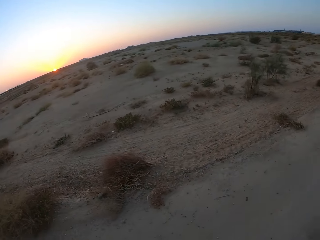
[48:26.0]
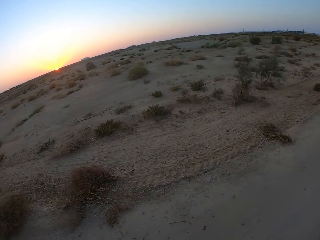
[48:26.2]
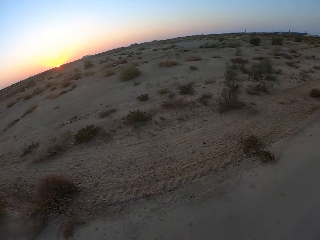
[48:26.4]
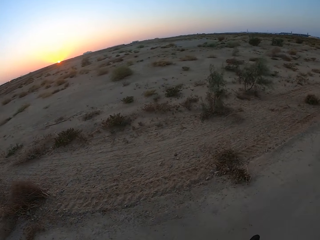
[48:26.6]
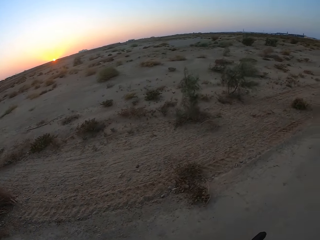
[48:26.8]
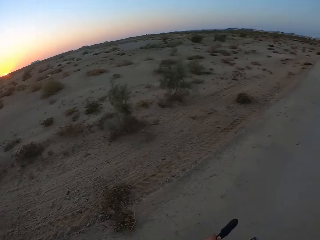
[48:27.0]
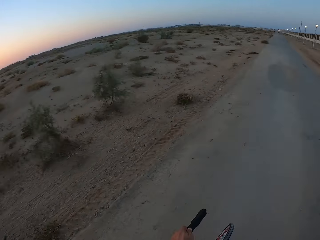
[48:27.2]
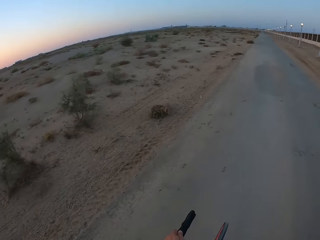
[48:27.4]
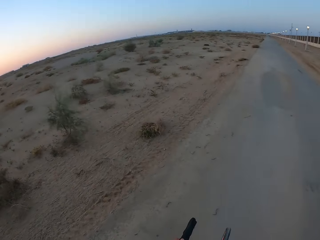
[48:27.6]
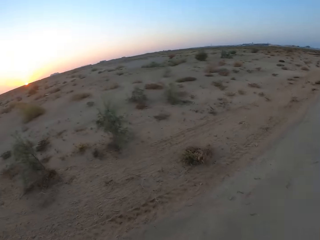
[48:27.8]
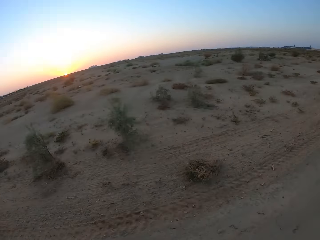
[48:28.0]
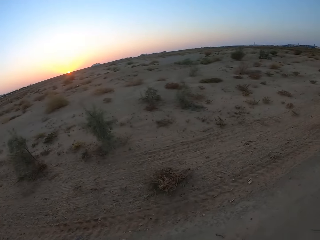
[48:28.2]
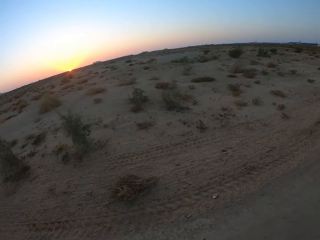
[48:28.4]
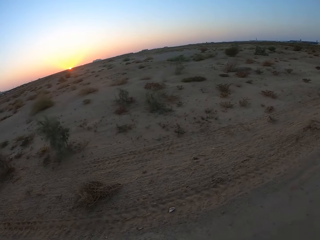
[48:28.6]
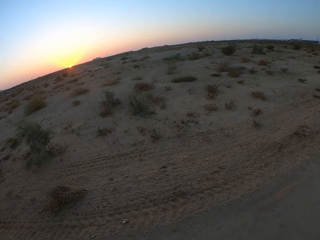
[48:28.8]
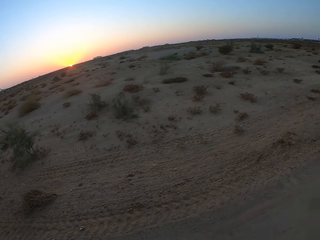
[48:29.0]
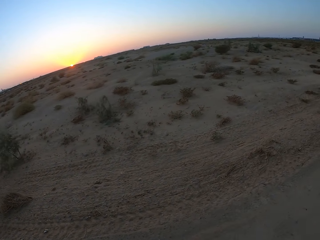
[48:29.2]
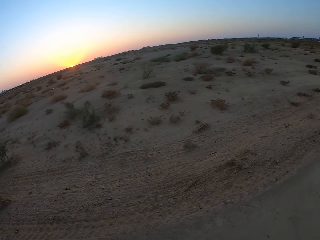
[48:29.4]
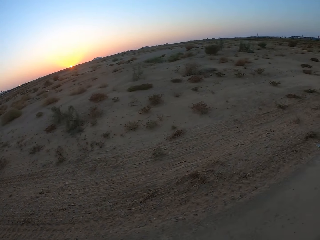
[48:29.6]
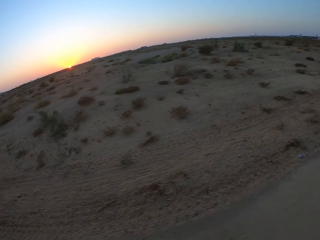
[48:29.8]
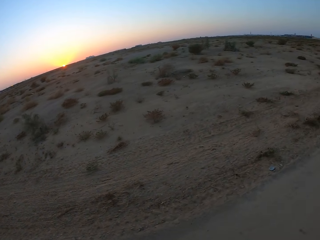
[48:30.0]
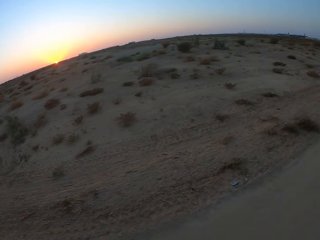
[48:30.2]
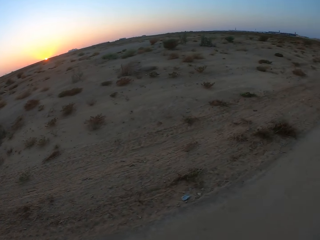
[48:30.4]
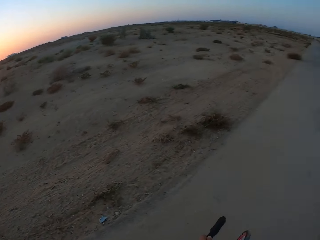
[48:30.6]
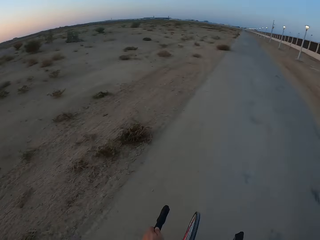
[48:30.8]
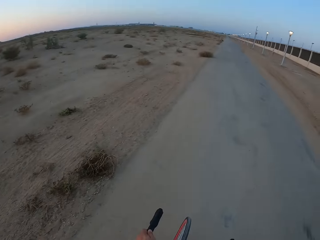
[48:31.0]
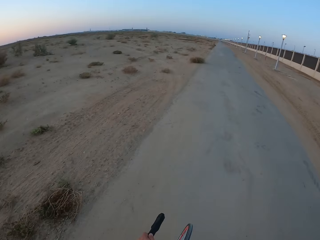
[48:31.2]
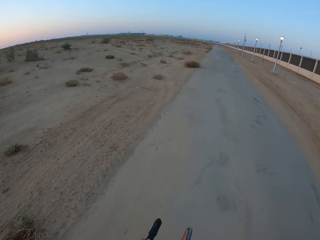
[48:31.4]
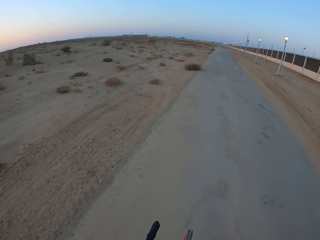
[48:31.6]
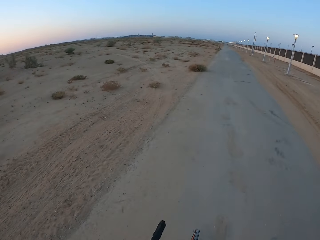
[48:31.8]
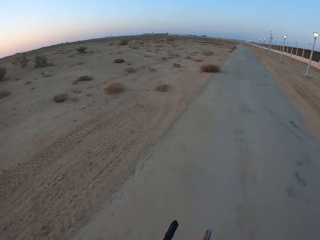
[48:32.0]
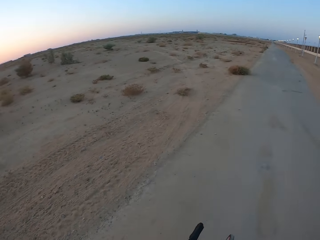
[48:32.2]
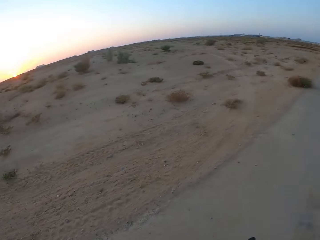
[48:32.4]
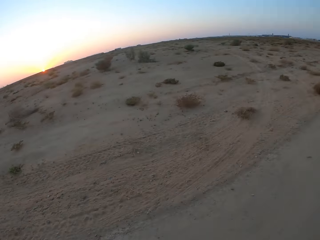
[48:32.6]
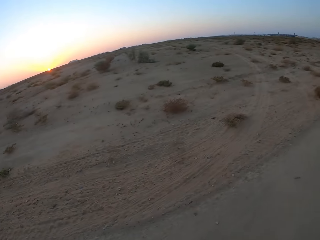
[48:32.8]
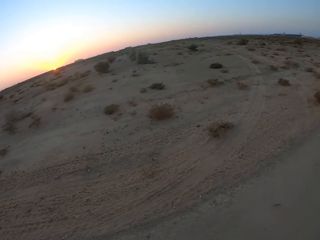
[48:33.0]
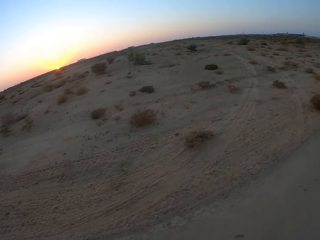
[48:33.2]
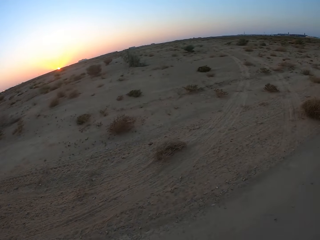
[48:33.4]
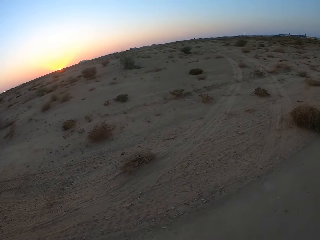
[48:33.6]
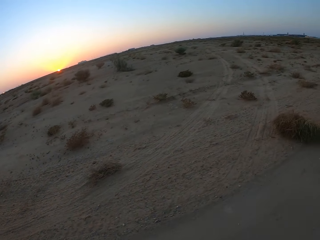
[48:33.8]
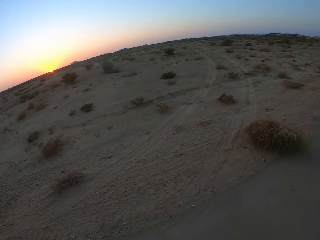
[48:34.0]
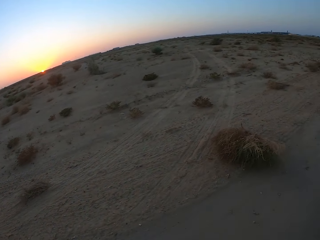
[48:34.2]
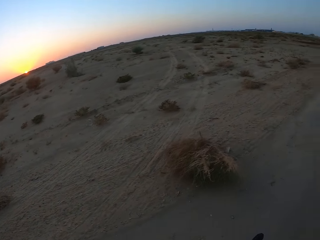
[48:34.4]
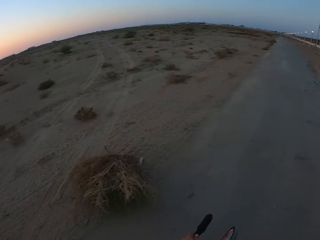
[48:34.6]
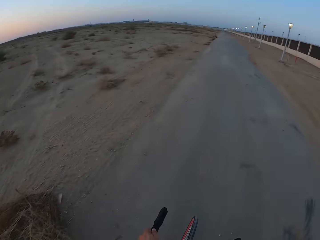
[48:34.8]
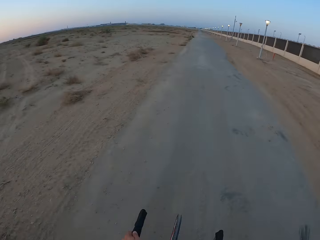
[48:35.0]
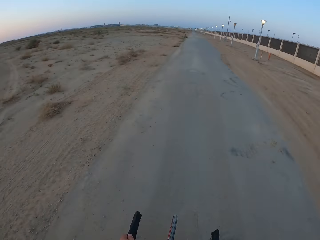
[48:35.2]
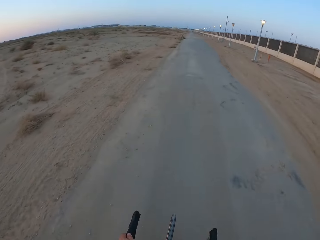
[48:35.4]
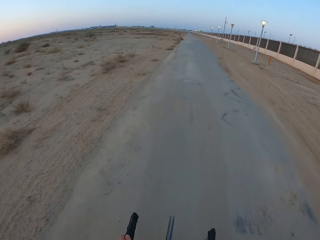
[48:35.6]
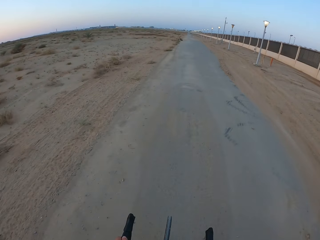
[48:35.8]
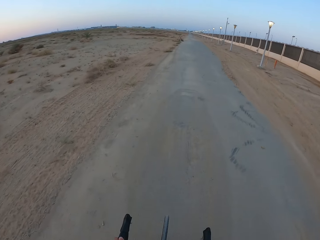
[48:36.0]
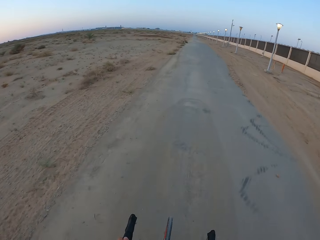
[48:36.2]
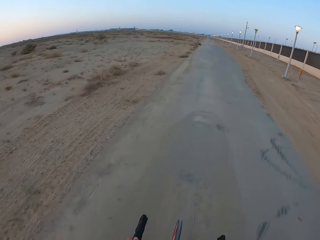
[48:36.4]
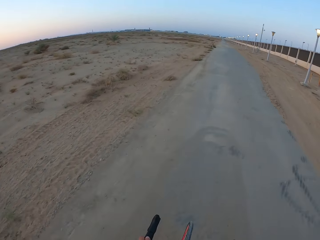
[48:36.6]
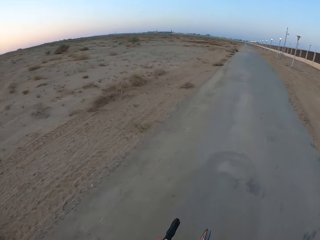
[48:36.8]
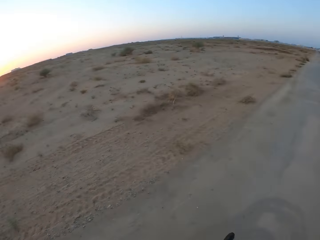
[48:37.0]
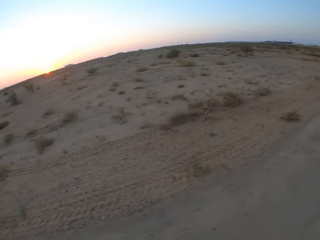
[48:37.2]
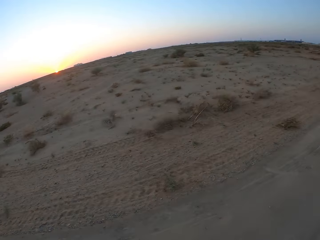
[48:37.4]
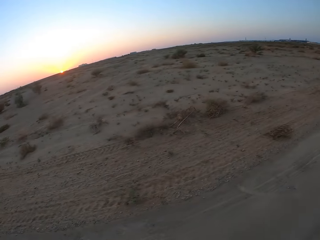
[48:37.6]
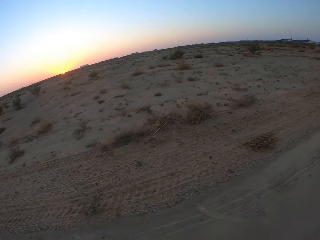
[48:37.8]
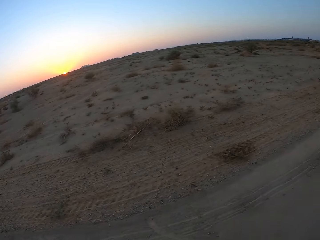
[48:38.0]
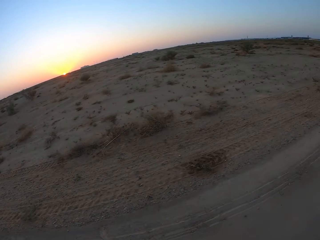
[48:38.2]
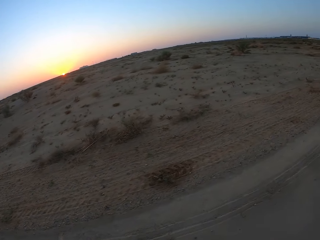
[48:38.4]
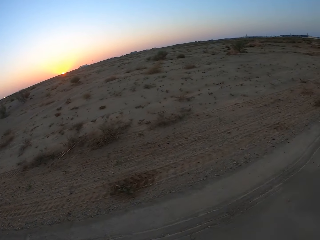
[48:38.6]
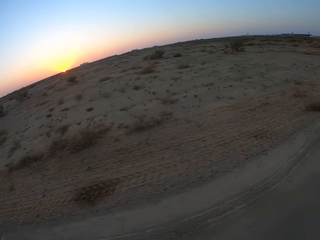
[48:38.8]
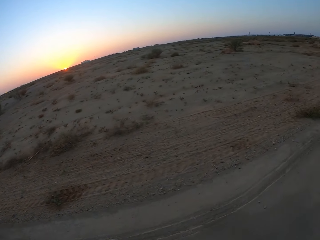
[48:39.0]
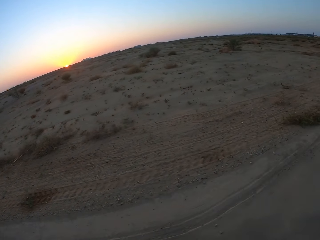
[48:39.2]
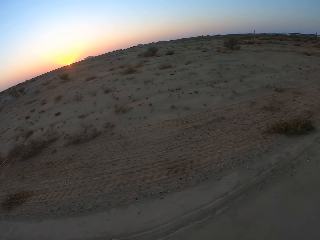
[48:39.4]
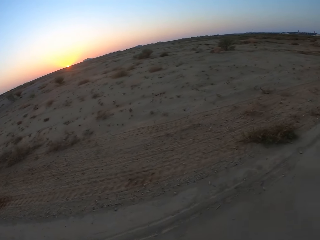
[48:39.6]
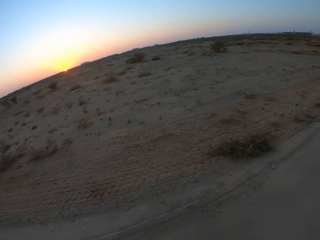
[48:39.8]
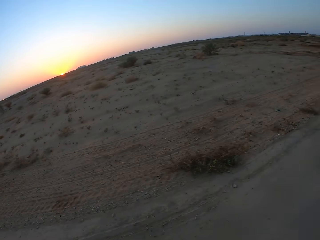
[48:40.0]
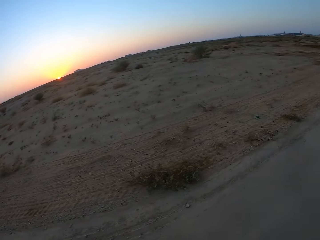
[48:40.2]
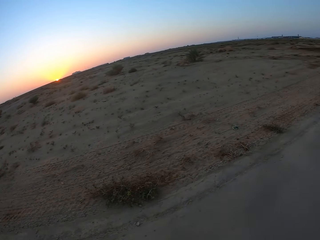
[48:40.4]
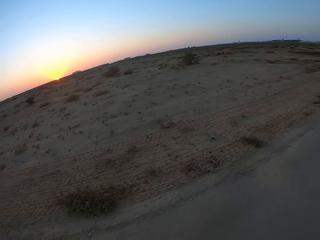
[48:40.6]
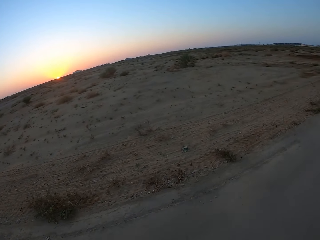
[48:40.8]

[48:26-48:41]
The camera wearer looks around. They ride the bicycle. They look around. They ride the bicycle. They look around. They ride the bicycle. They look around.

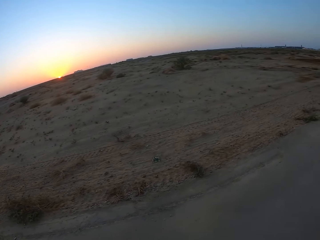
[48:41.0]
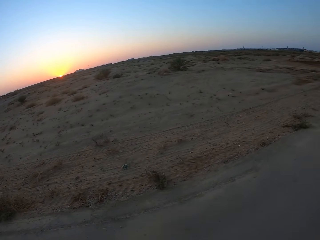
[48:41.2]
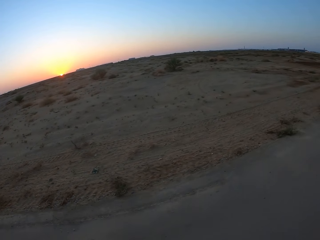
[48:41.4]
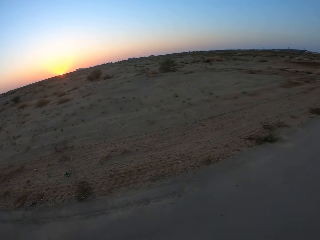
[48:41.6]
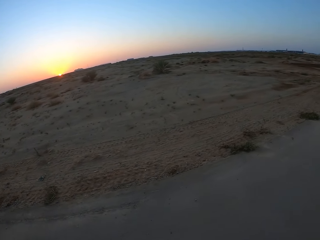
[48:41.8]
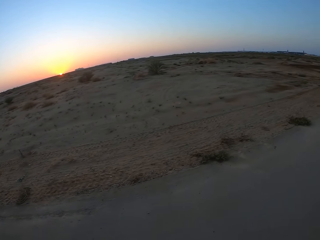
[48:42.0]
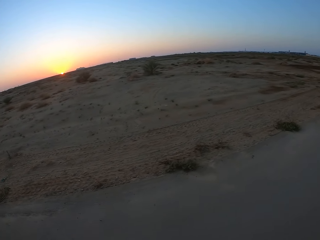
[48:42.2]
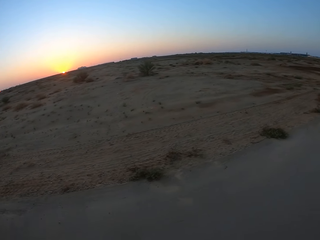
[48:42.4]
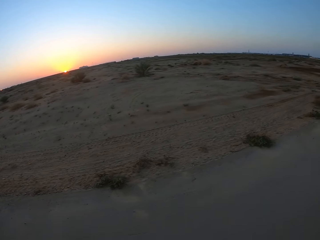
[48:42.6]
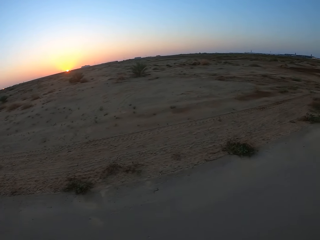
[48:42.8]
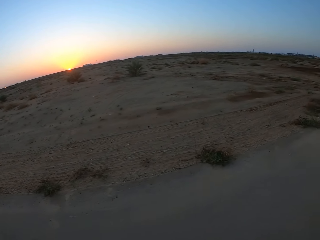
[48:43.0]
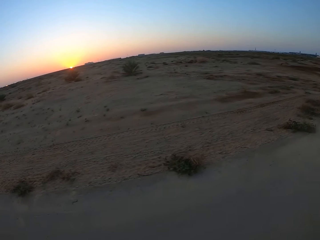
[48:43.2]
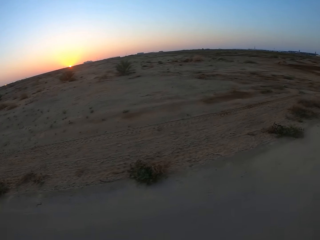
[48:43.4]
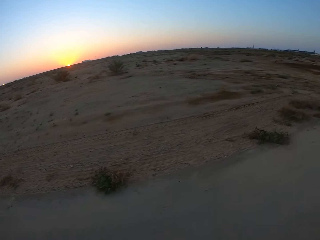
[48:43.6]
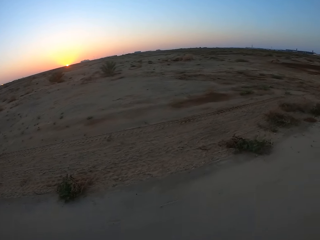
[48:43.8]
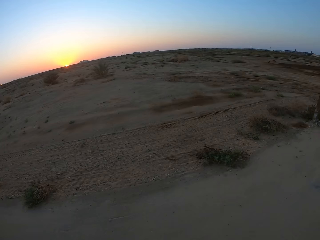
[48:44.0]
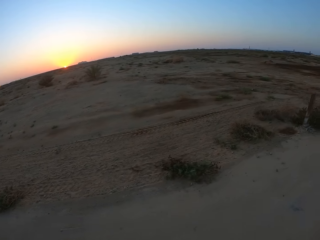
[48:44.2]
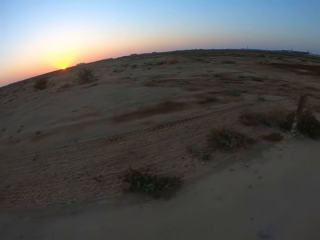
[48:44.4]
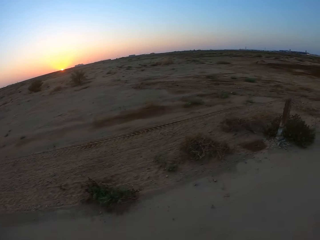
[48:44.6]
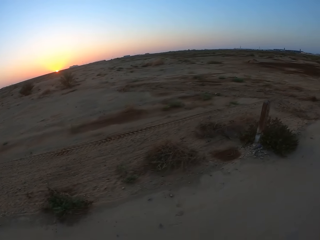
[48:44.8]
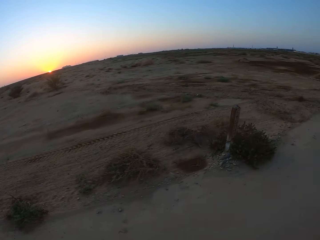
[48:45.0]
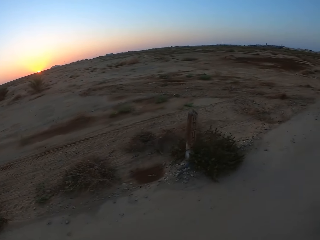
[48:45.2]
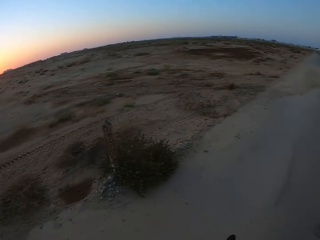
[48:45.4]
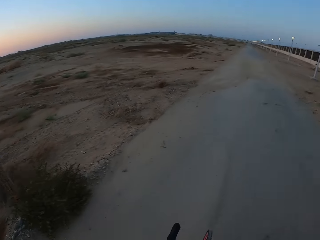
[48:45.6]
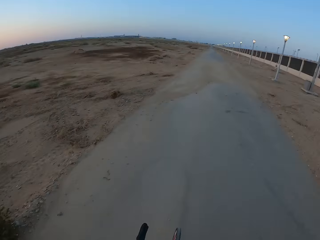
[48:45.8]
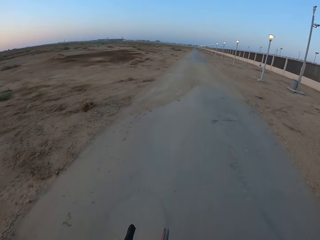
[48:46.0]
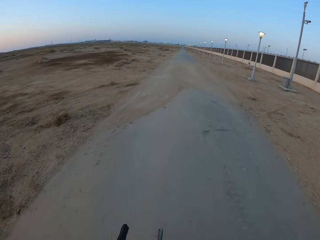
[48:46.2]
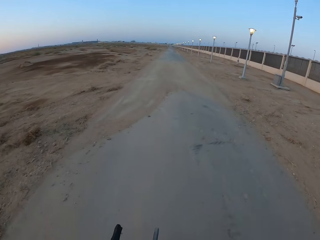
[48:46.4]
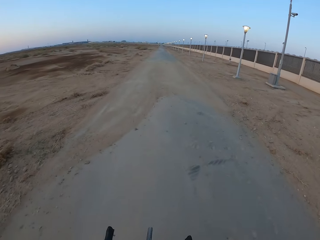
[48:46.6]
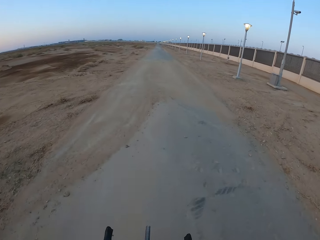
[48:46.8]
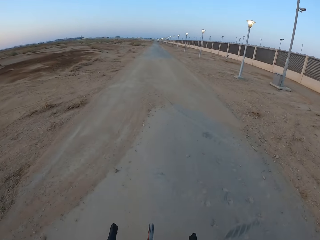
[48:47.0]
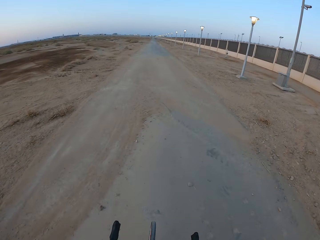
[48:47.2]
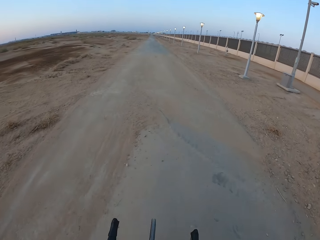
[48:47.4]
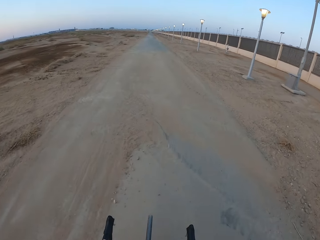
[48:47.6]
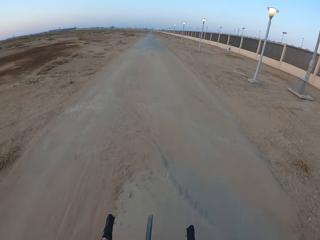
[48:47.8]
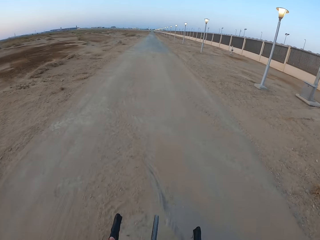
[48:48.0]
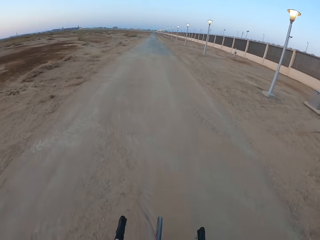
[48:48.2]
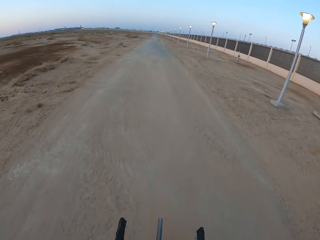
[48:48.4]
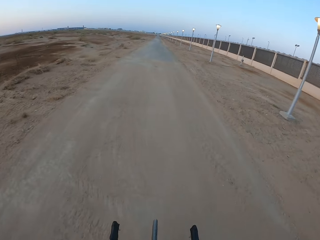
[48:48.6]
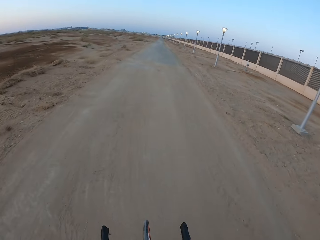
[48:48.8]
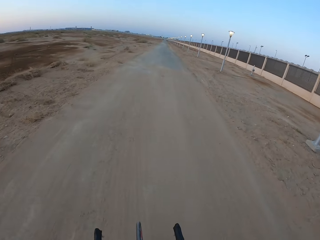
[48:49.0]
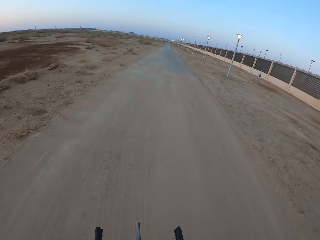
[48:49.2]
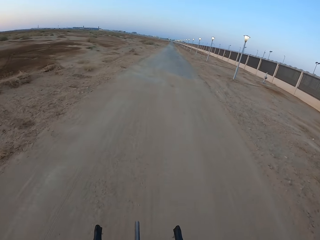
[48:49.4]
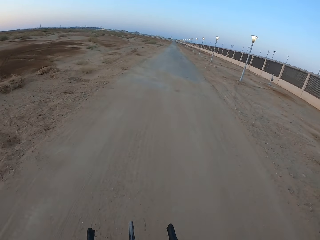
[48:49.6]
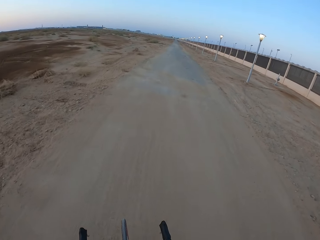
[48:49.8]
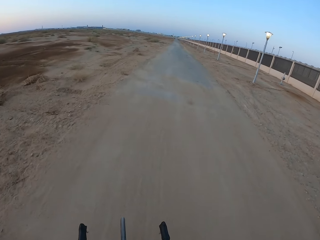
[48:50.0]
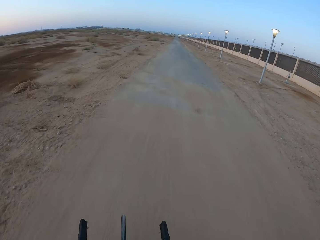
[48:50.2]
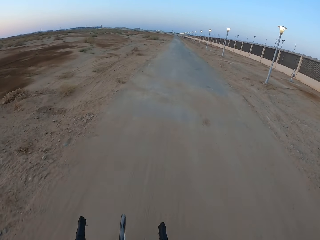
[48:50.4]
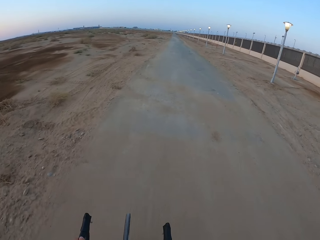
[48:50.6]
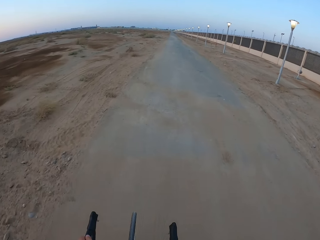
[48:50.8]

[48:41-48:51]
The camera wearer rides the bicycle.
